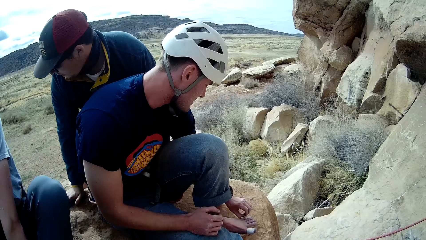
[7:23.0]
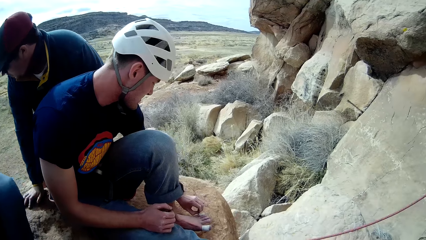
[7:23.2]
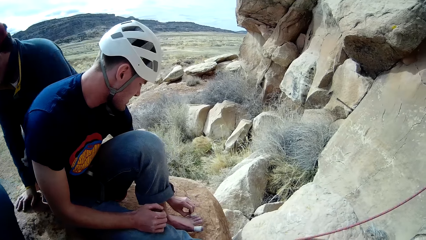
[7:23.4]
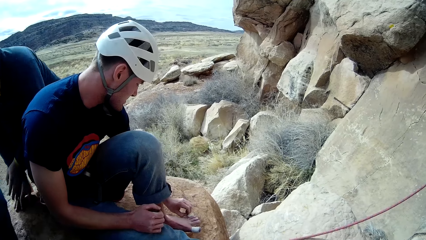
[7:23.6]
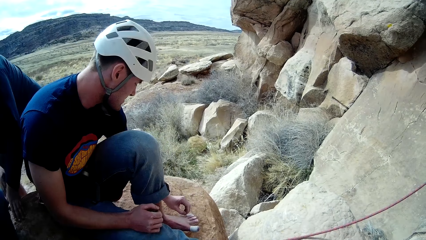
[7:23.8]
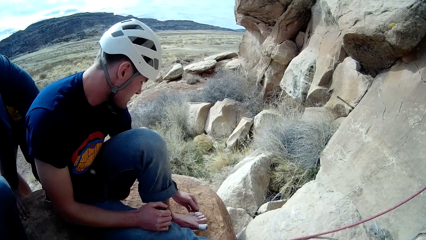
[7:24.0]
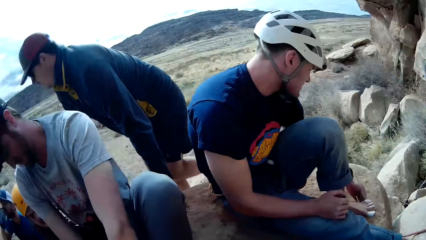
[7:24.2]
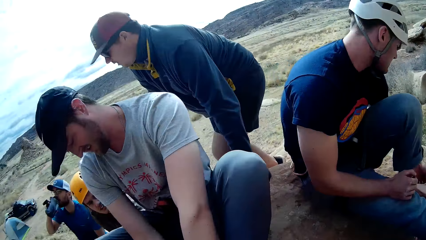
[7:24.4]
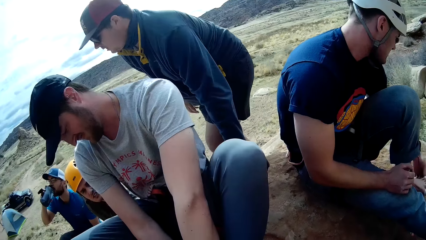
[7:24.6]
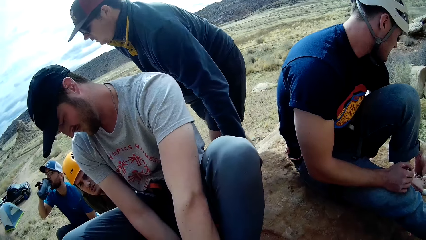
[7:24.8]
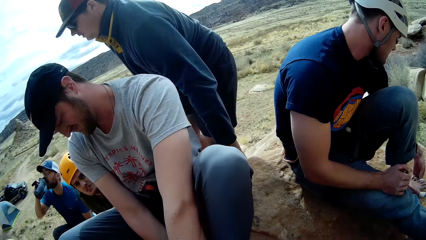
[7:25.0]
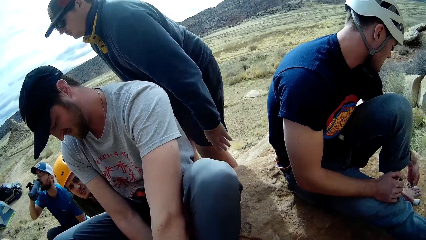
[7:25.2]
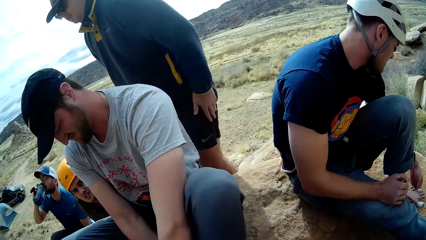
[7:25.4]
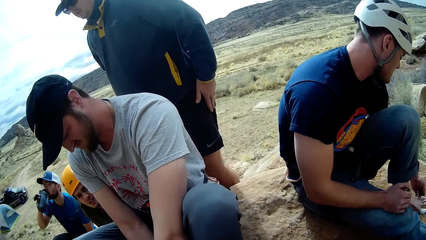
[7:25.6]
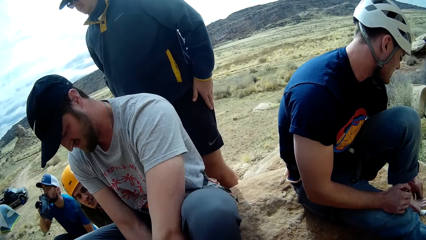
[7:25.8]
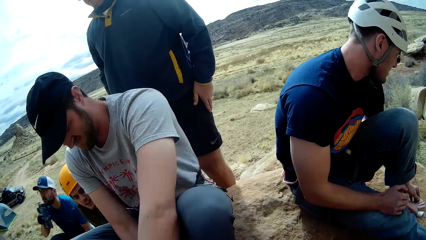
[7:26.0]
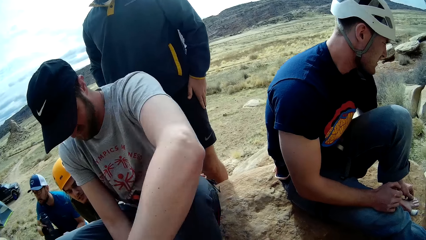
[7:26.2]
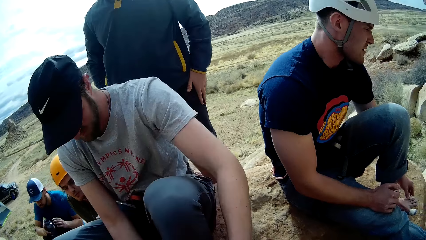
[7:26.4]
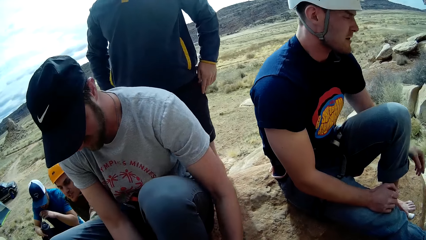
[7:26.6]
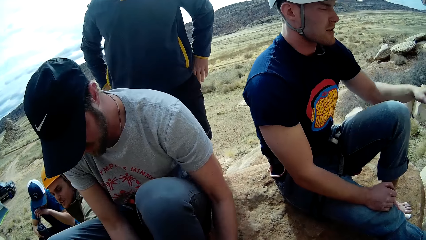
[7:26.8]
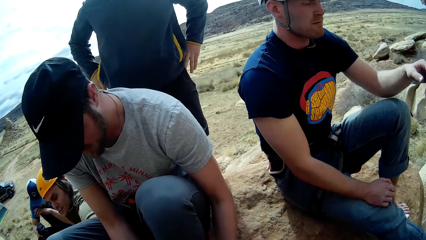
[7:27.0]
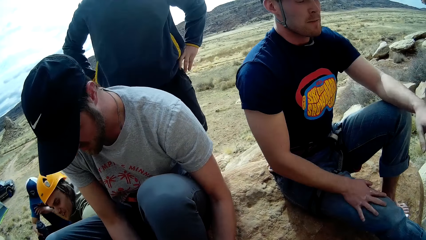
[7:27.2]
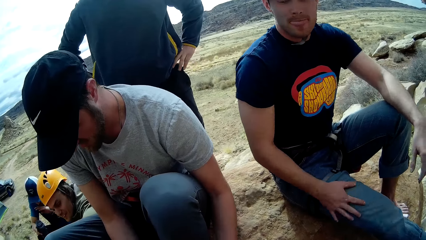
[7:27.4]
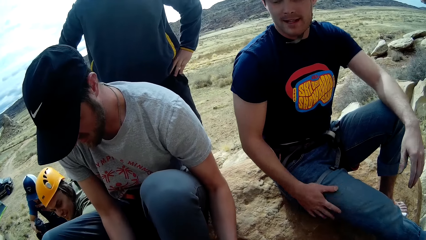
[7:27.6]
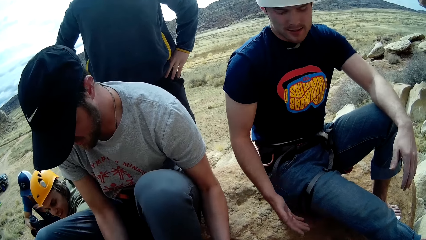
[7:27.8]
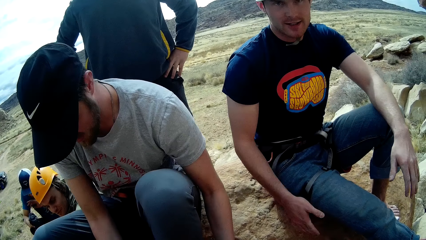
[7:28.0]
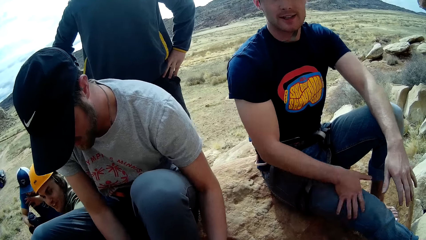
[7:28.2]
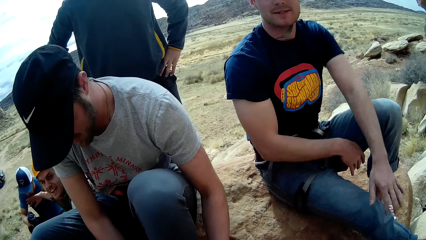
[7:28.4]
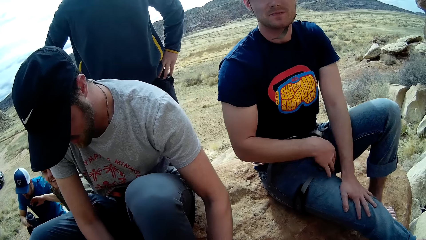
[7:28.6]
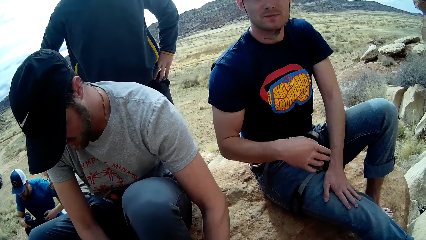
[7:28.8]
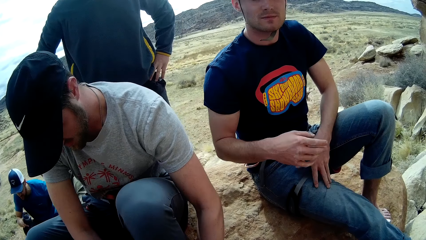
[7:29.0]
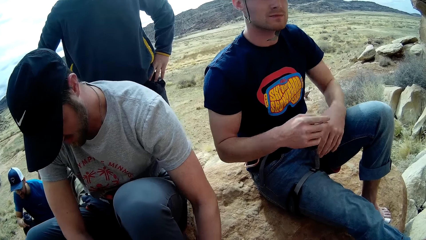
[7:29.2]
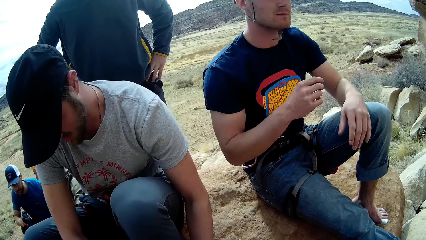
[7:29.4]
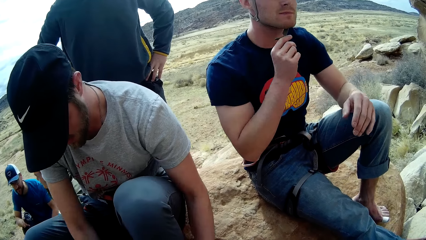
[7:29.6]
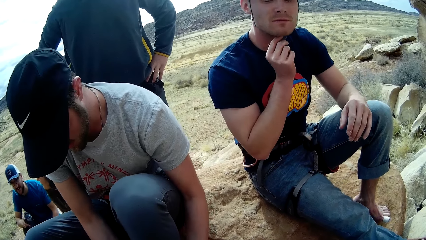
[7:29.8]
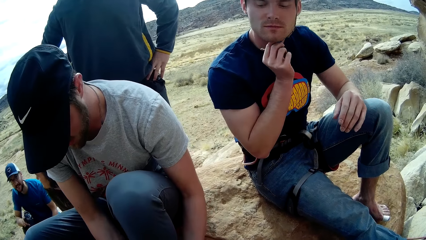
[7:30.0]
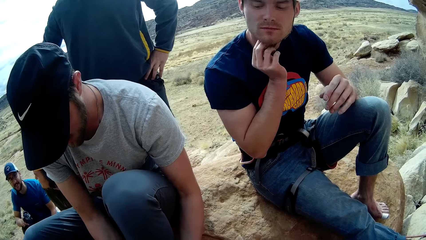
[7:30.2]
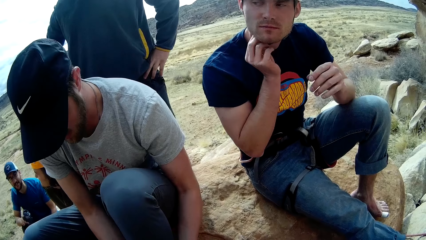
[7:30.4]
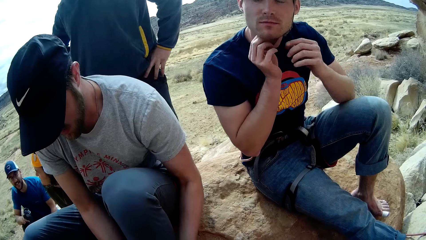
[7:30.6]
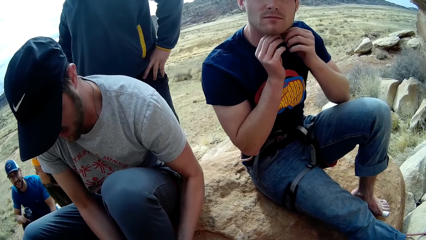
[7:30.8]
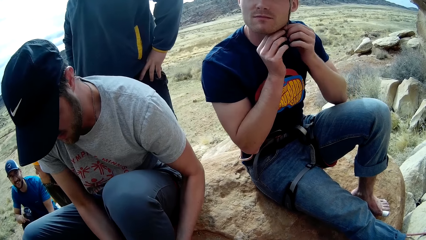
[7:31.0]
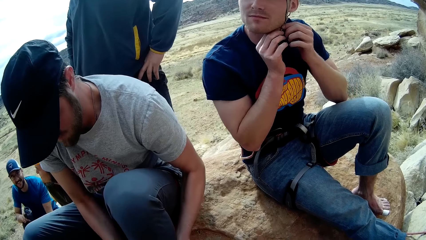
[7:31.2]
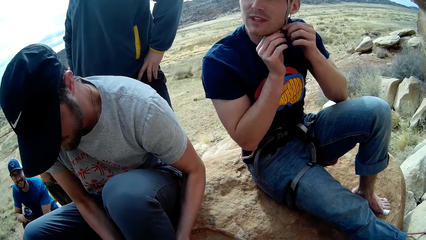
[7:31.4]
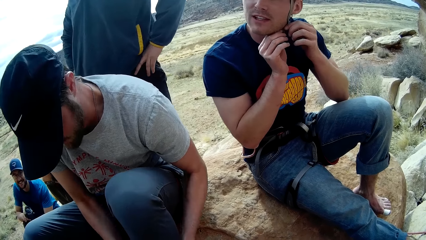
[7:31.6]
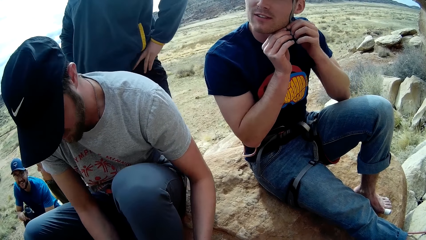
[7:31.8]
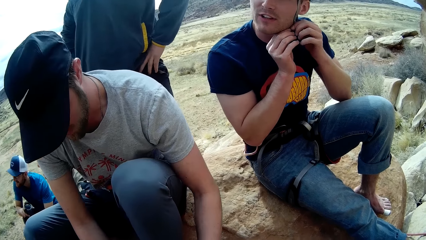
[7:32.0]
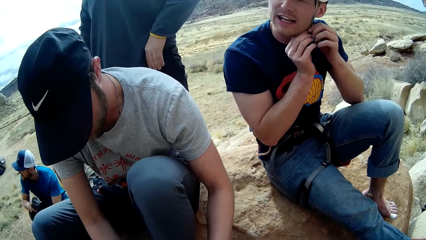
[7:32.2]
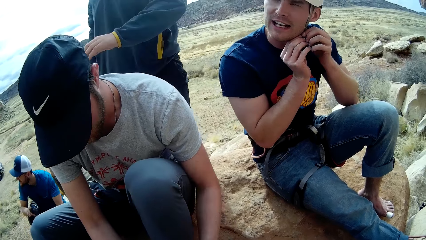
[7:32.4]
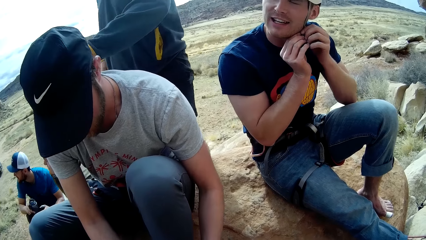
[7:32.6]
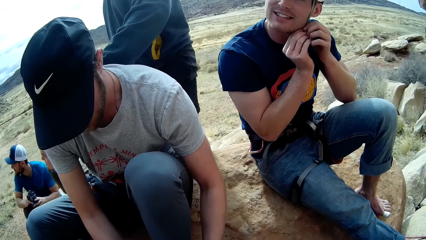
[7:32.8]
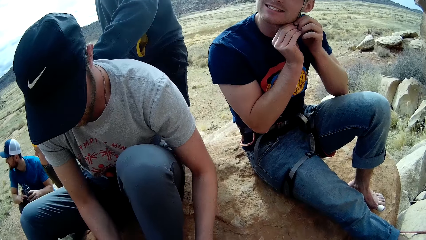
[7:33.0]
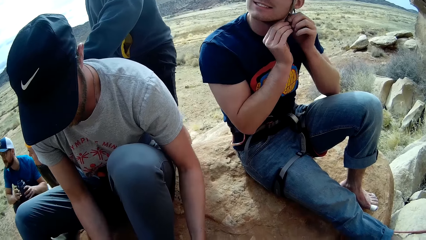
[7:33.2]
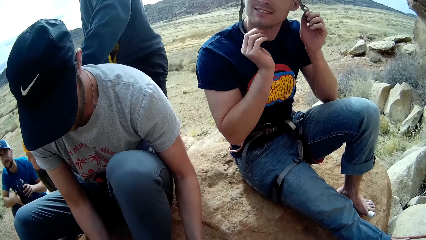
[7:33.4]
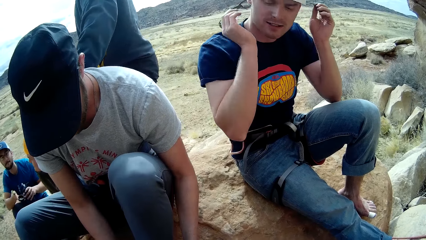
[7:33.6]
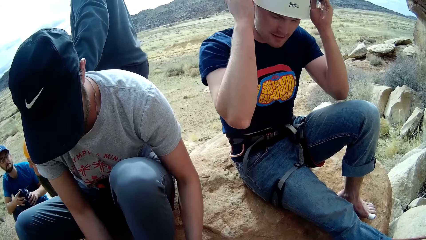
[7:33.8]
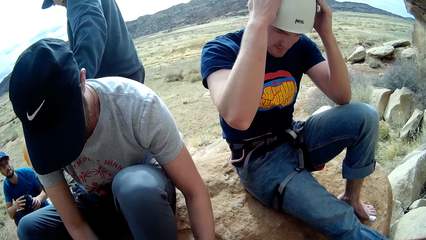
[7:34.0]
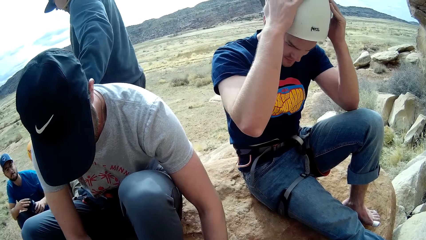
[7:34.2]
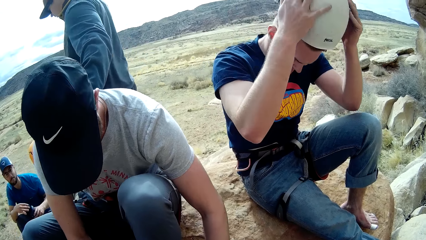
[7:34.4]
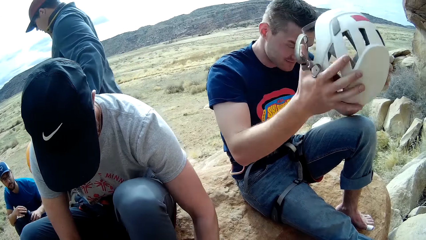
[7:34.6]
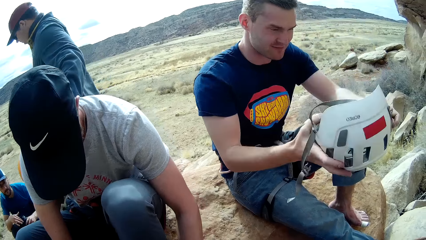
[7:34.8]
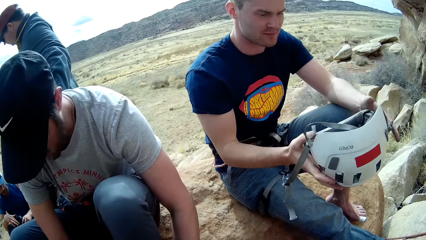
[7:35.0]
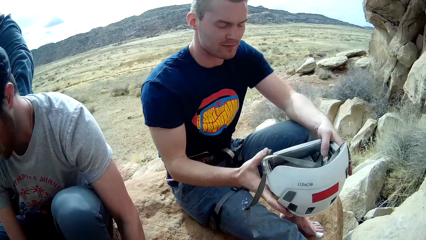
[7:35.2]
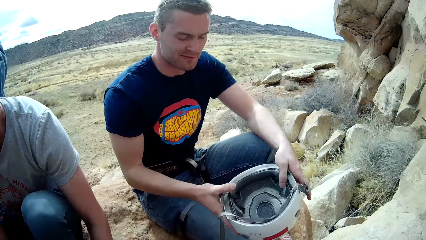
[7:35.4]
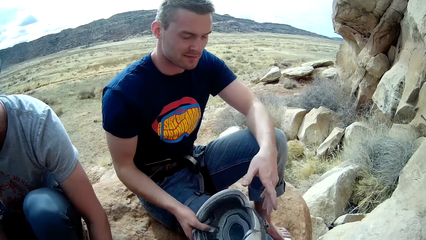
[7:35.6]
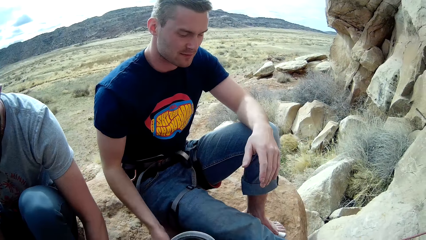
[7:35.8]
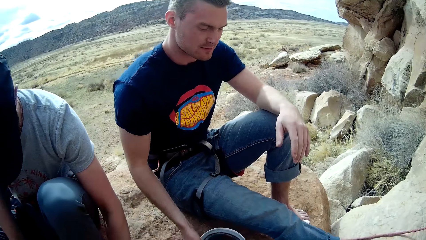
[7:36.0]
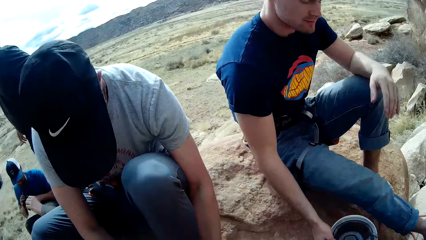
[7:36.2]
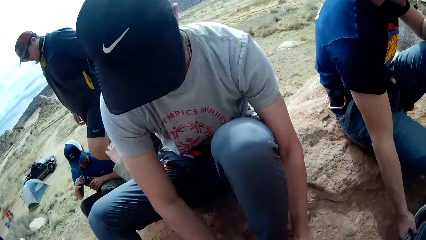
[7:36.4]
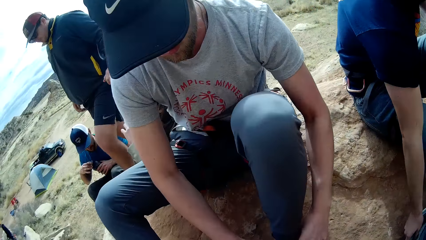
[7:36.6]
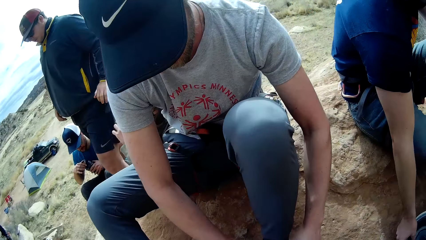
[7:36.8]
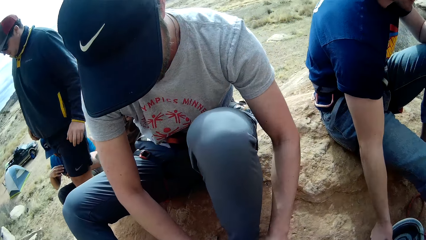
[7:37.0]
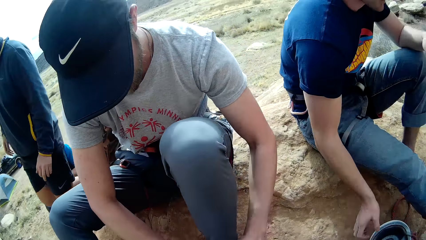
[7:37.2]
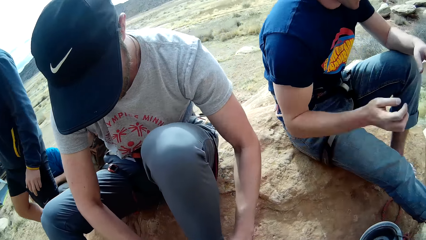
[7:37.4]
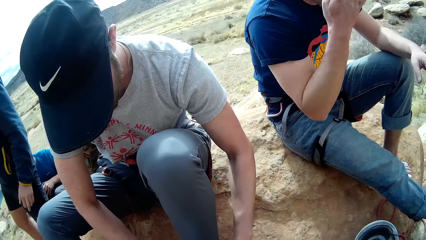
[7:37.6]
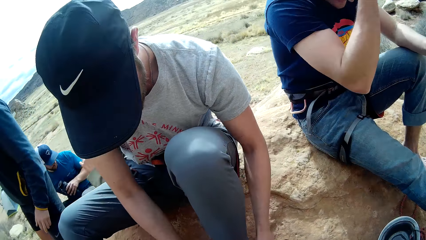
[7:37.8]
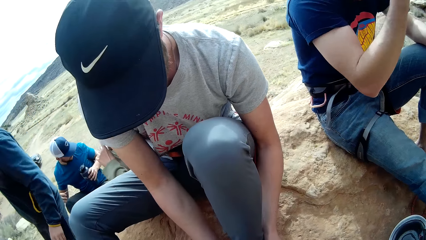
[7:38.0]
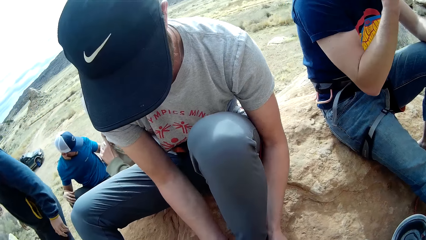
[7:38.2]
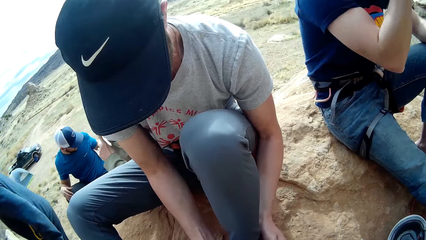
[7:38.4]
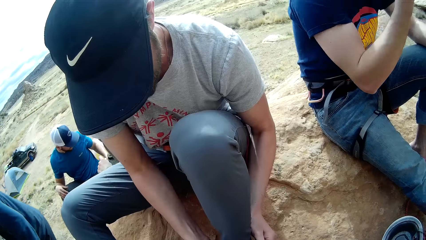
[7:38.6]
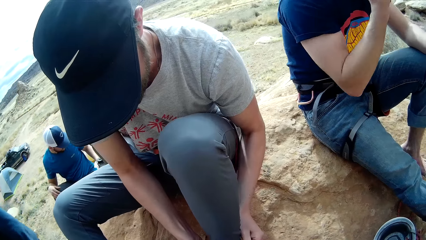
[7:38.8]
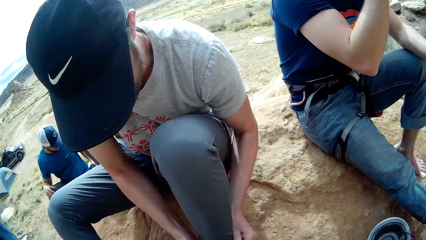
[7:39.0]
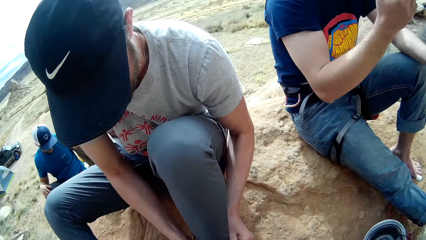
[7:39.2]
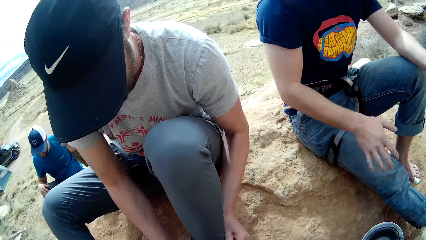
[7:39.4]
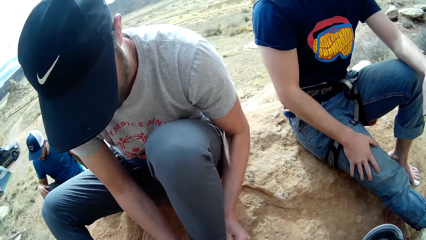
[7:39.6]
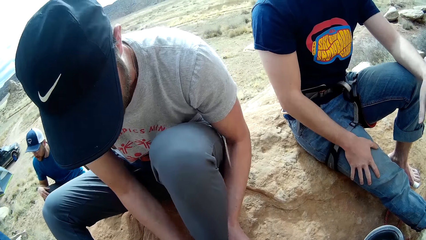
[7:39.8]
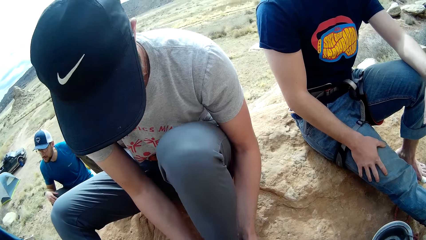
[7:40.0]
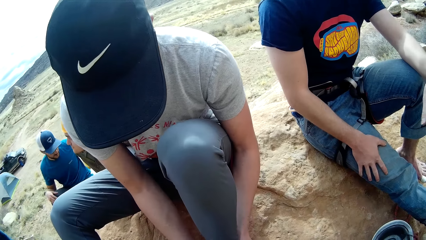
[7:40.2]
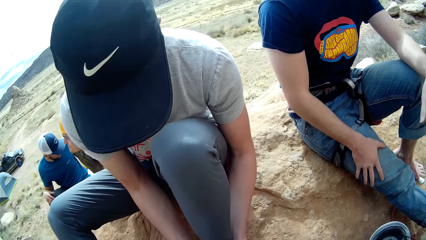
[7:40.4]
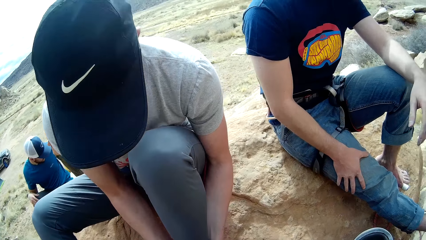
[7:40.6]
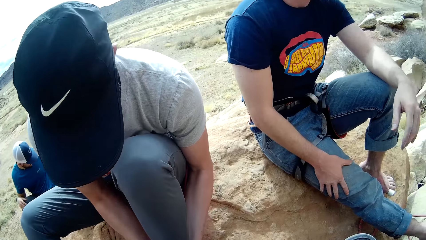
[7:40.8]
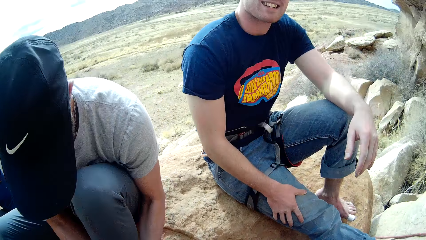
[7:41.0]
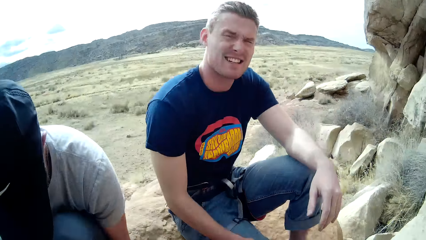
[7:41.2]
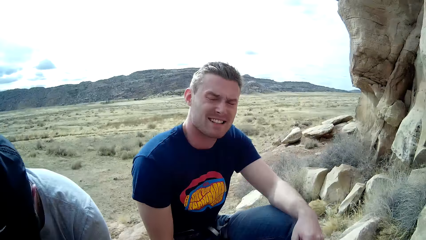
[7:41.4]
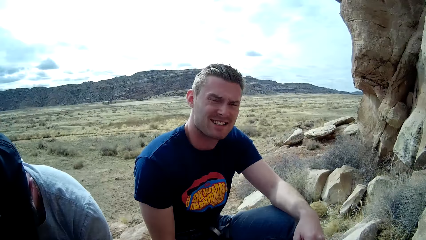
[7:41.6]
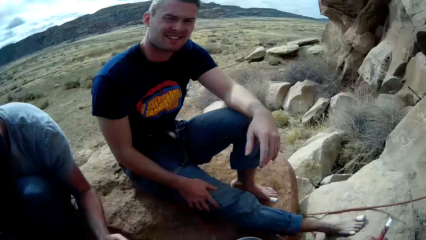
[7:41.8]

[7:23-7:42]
A man puts on the left shoe on his left leg with both hands. Another man drinks something. A third man stands up and moves a hand. The first man lifts his hand. A fourth man moves a hand. The third man holds his waist. The second man touches his face. The first man rests his hand on the knee. The first man cleans both hands on his trousers. He rubs his hand on his lap, removes his hand from his lap, and rubs his hands on his lap. The second man removes his hand from the face. The first man unhooks the strap of his helmet with both hands. The second man moves a hand. The third man moves a hand. The second man holds a water bottle and covers the water bottle. The first man takes off the helmet from his head with both hands. The third man walks the other way. The first man drops the helmet on the ground with his right hand. The first man lifts a hand. The second man puts the water bottle aside. The first man rests his hand on his lap.
